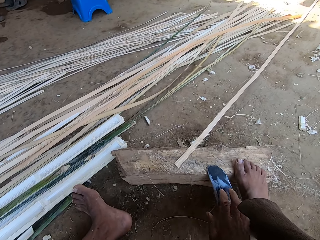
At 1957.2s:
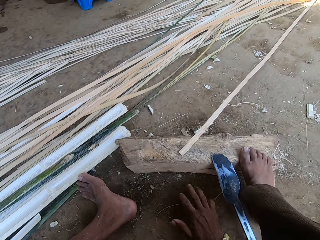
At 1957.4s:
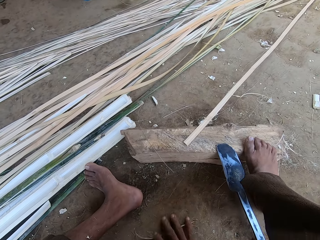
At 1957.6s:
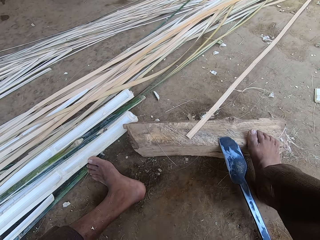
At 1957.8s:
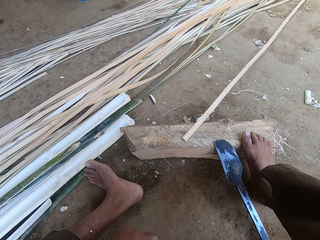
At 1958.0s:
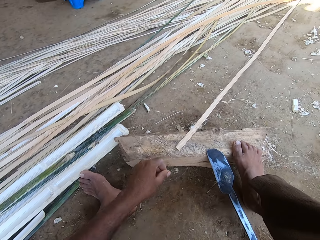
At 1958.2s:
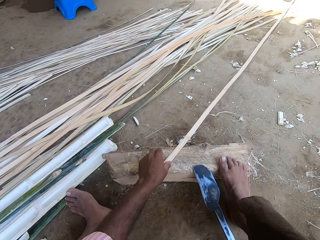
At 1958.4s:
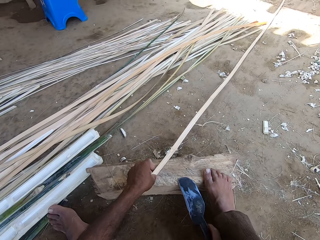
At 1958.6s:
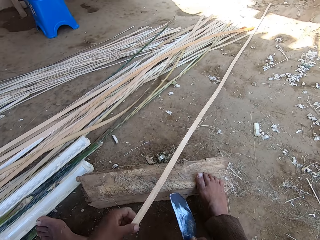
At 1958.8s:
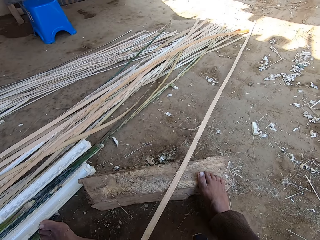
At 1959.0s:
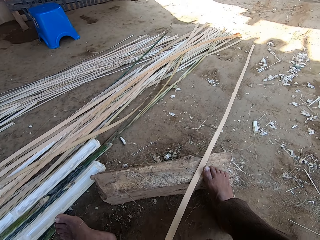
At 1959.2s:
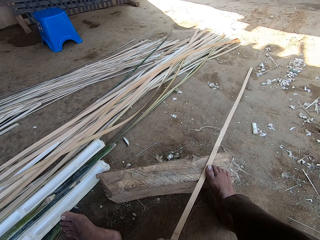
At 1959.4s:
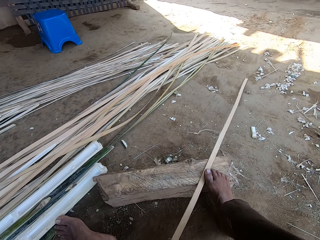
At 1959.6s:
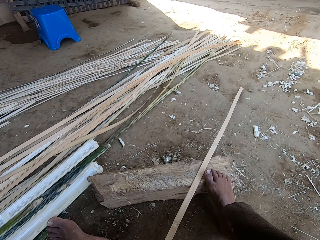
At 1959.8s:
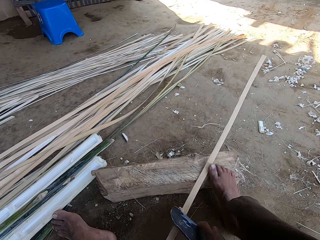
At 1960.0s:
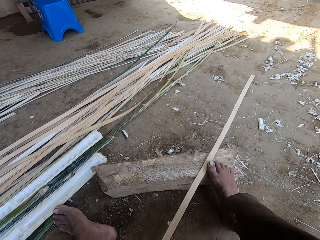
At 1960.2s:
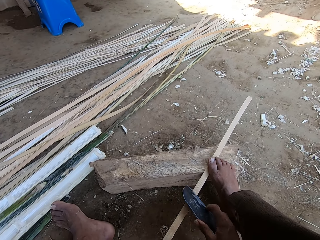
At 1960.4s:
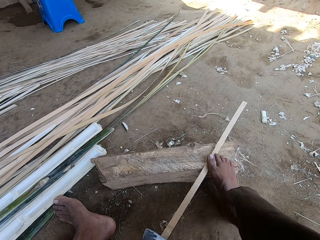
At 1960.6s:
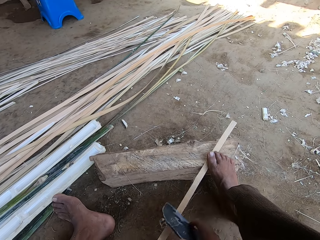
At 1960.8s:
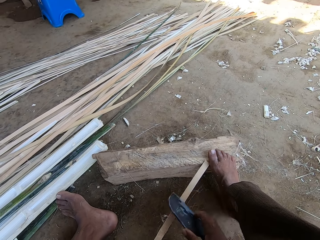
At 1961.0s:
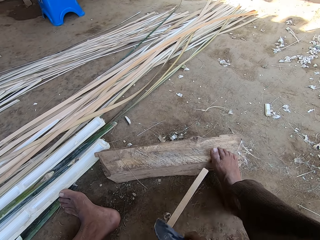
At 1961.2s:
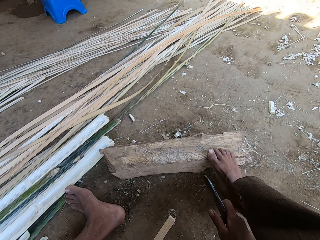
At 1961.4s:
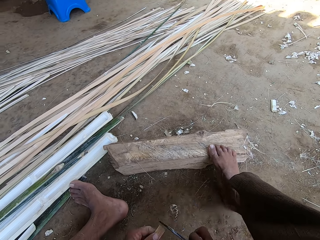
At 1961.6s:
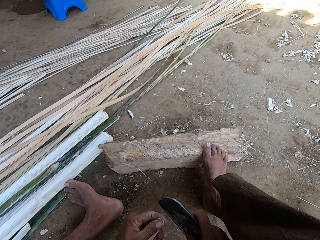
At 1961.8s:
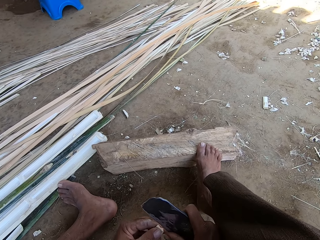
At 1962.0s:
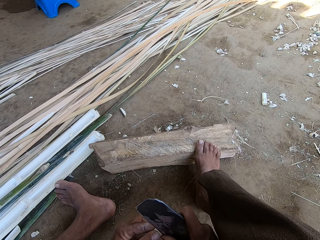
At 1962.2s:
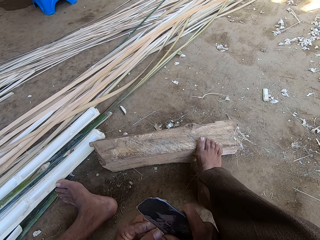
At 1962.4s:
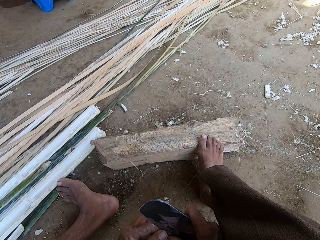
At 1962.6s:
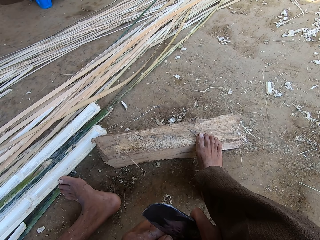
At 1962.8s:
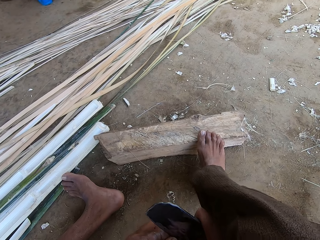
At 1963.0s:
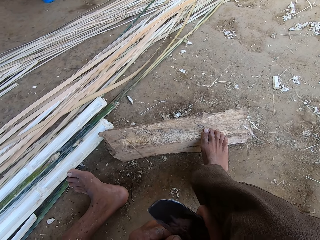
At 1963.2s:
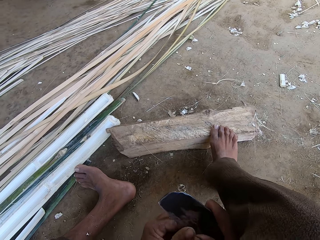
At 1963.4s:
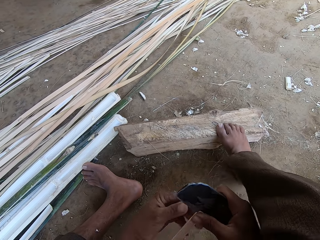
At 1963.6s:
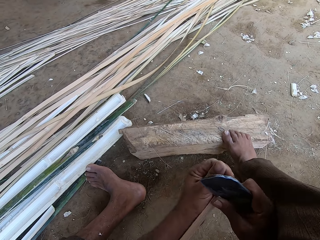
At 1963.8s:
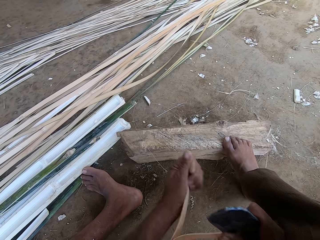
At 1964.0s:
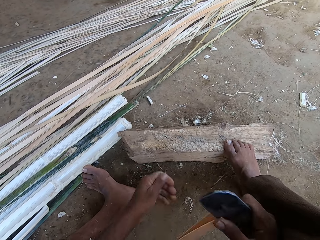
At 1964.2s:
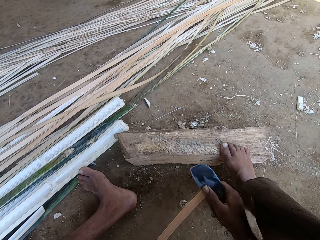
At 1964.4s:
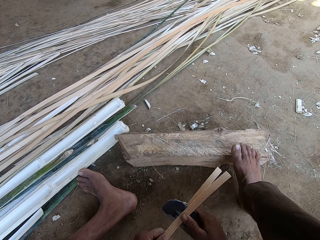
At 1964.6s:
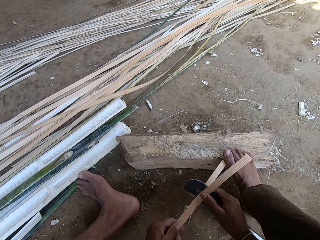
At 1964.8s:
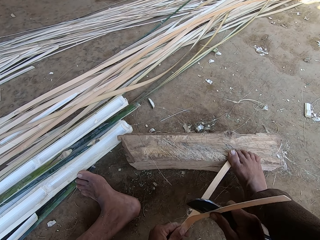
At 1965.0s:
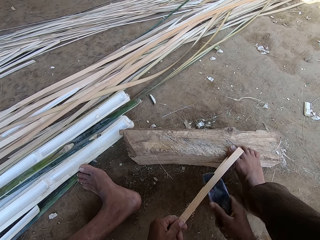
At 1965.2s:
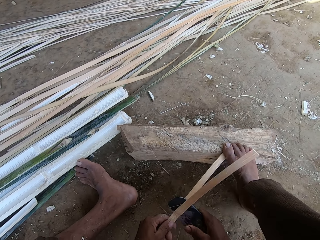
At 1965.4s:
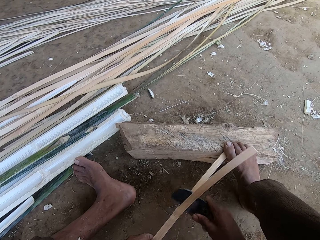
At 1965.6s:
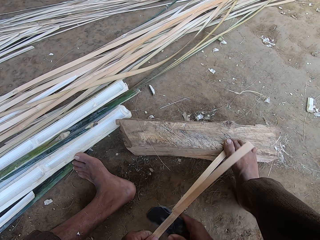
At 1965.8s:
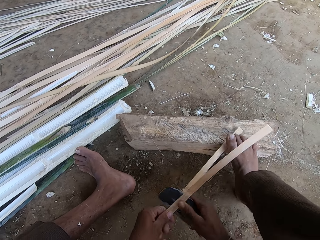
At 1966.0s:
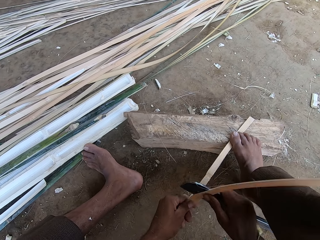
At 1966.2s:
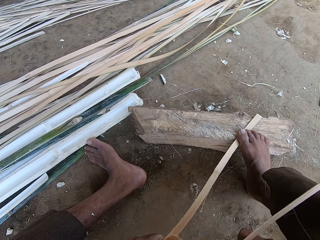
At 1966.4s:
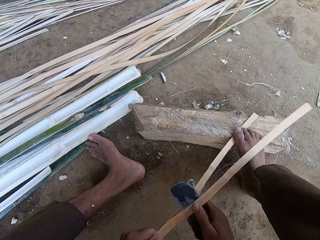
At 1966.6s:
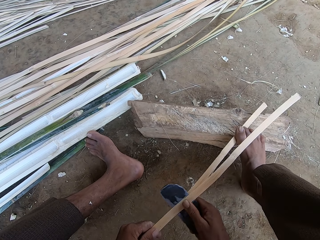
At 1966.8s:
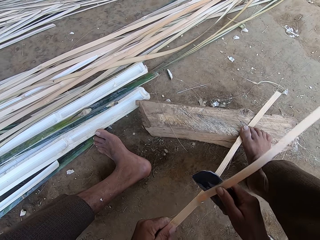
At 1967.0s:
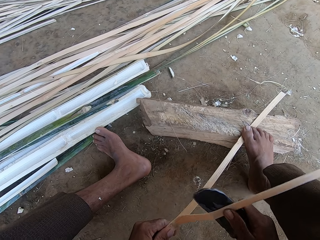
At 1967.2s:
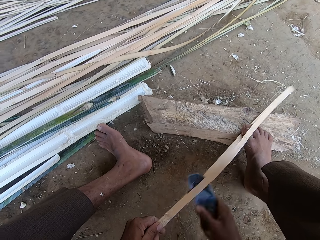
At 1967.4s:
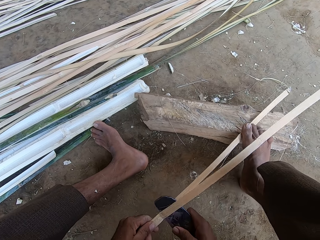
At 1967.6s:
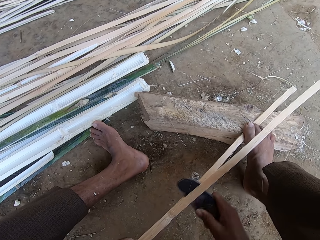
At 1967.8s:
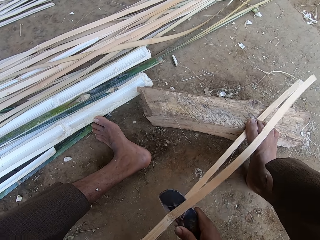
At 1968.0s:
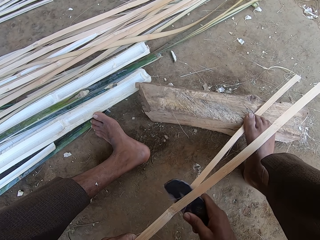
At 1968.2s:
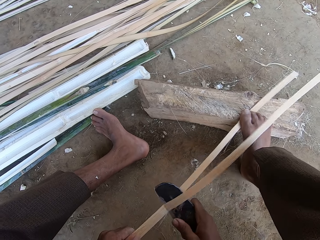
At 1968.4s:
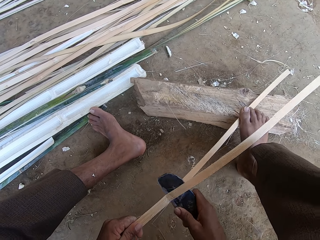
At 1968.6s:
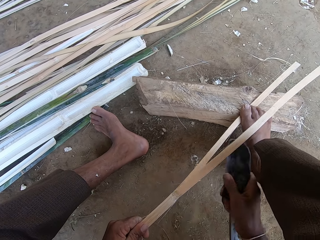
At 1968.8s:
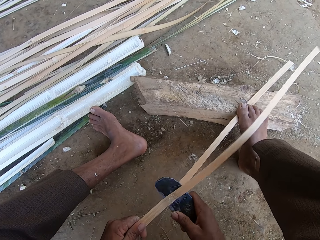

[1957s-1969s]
The camera wearer puts down the machete. He touches the ground with his hand. He takes the reed. He pulls the bamboo or reed on the ground. He peels the reed with the machete. He splits the reed with the machete.

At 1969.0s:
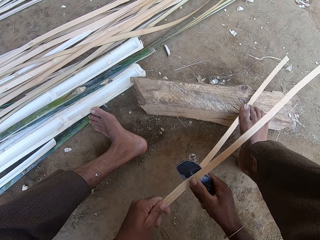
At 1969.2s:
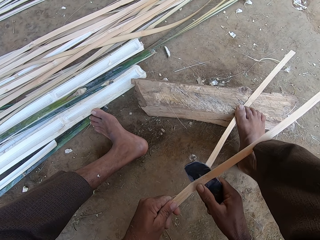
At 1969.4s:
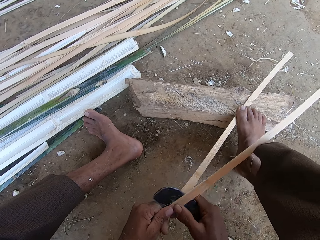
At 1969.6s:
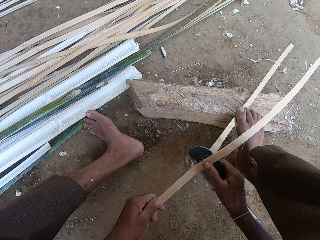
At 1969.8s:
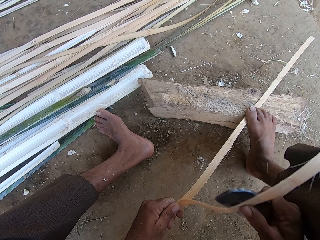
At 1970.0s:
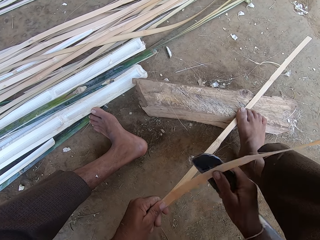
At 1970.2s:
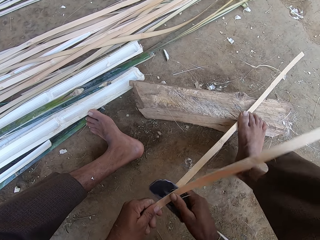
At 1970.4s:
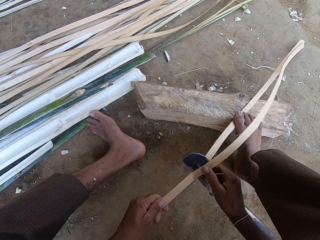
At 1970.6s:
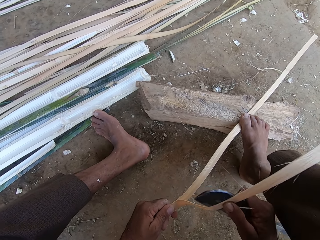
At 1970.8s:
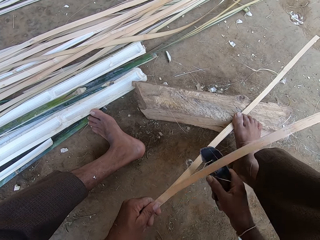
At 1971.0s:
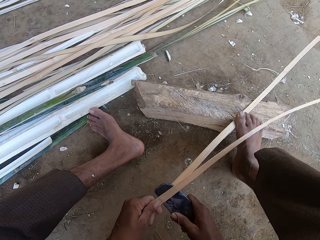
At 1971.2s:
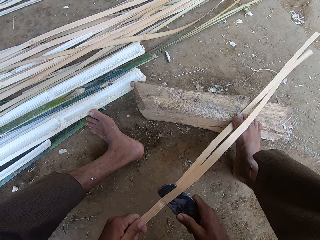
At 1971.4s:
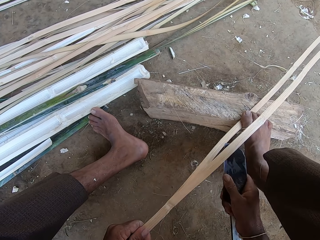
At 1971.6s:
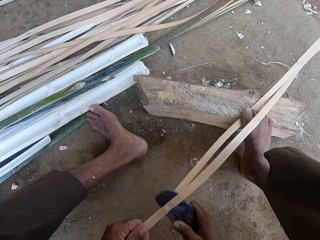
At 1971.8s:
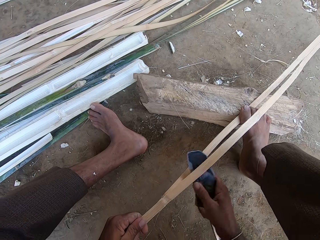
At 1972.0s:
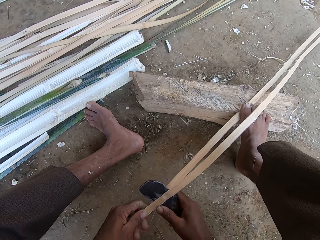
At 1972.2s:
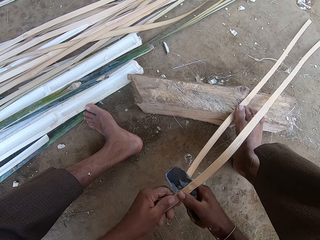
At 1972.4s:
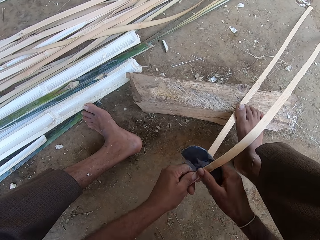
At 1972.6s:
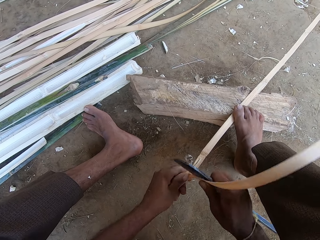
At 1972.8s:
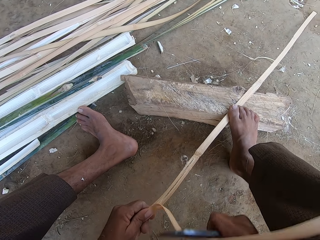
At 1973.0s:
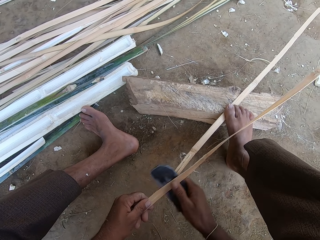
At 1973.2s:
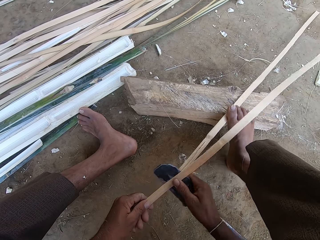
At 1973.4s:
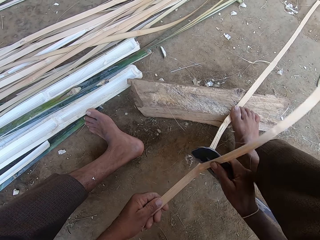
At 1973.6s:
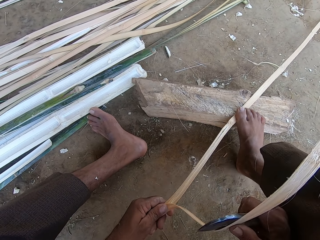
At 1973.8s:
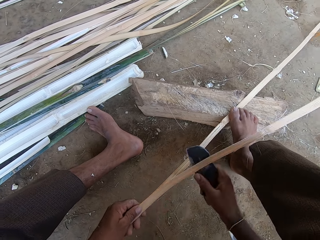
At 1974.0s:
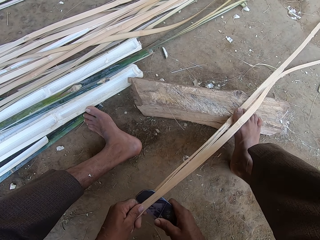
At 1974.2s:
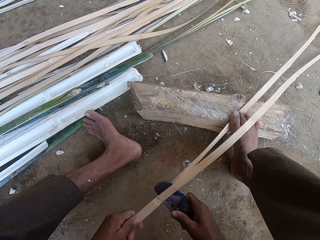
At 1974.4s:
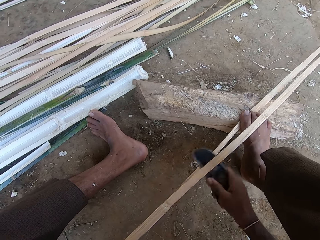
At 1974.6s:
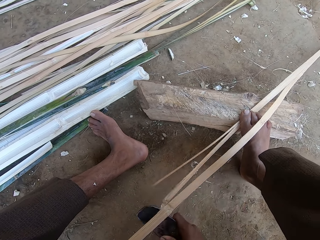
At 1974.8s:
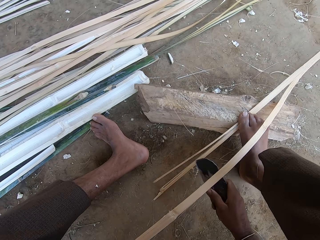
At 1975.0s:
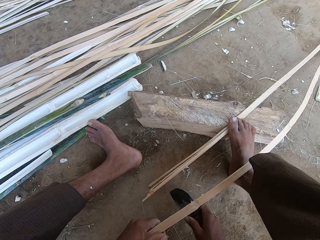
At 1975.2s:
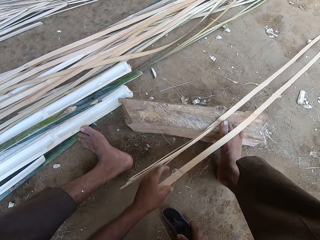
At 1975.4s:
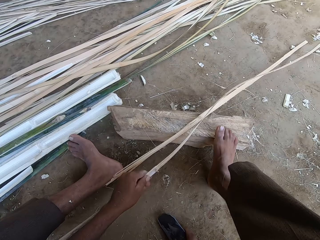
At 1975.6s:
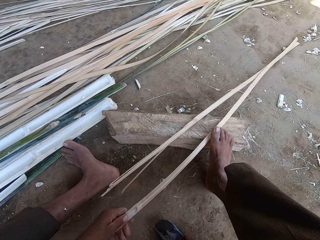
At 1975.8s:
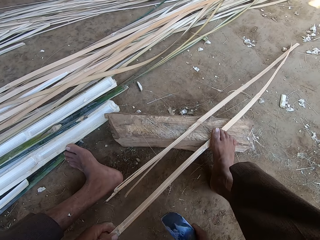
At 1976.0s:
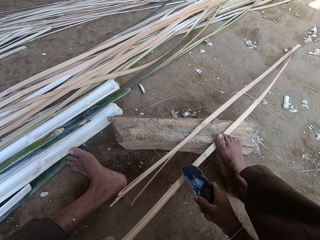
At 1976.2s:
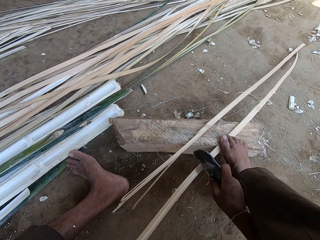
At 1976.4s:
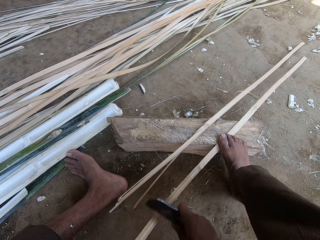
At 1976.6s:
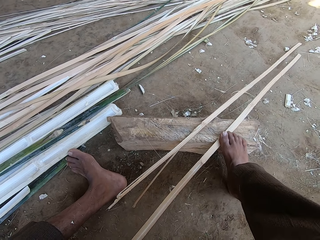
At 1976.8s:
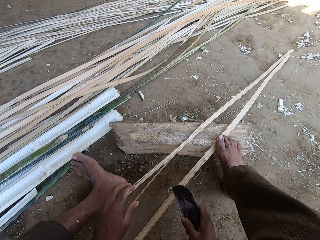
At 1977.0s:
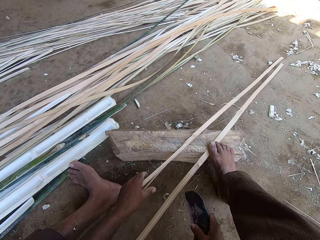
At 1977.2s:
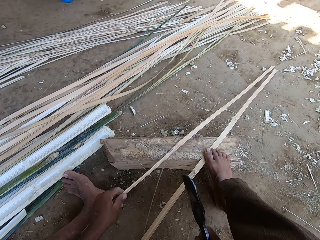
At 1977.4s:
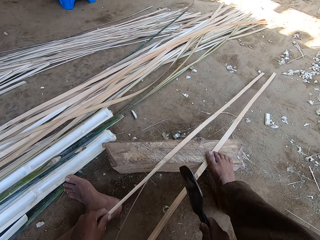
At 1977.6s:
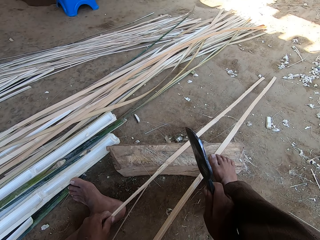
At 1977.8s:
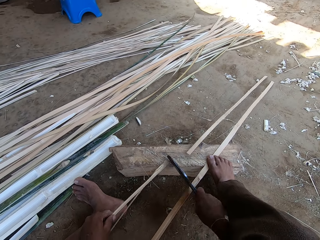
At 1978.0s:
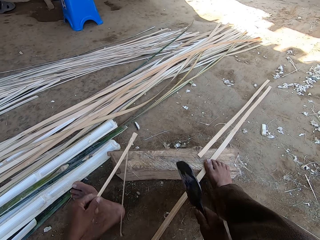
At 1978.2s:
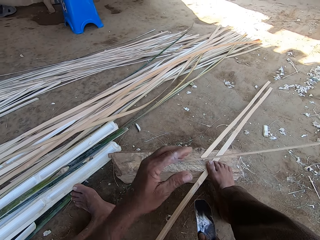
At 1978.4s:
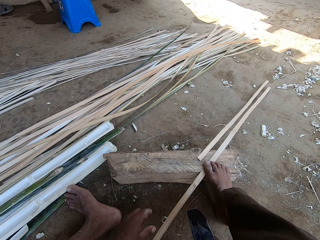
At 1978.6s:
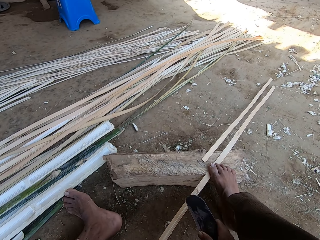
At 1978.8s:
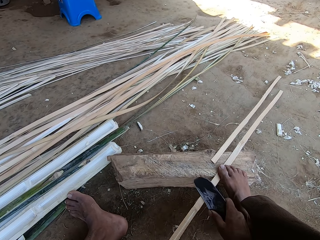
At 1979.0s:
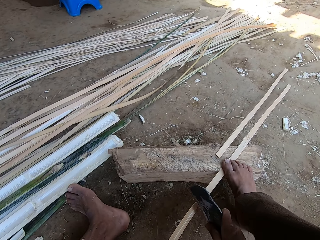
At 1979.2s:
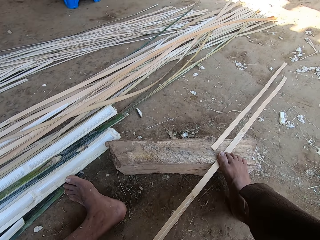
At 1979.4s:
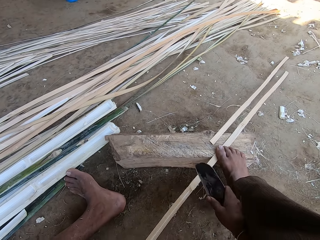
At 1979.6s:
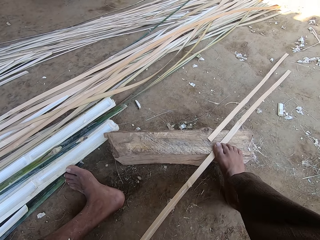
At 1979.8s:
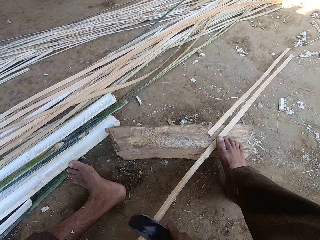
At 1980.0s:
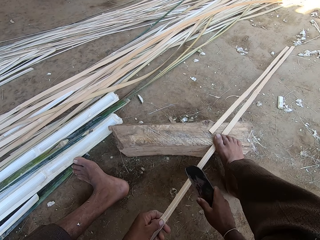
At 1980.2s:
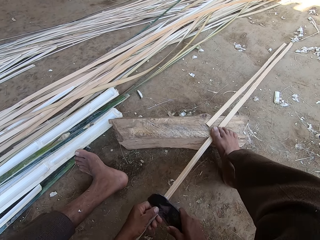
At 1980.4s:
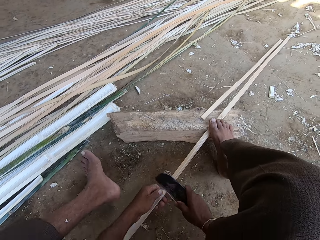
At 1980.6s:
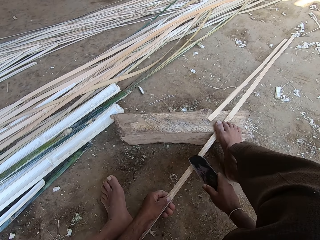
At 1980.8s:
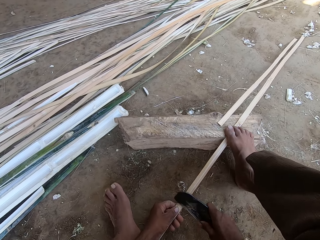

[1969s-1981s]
The camera wearer takes the reed or bamboo. They cut the reed into two with a knife or machete. They throw the bamboo stick aside. They peel the reed with the machete.
